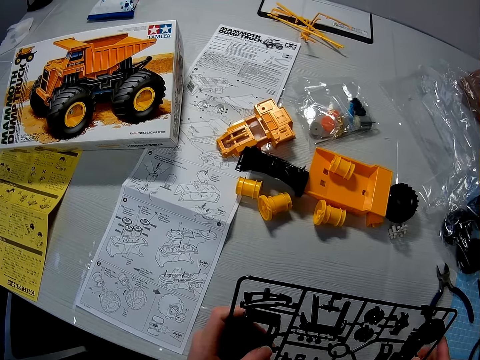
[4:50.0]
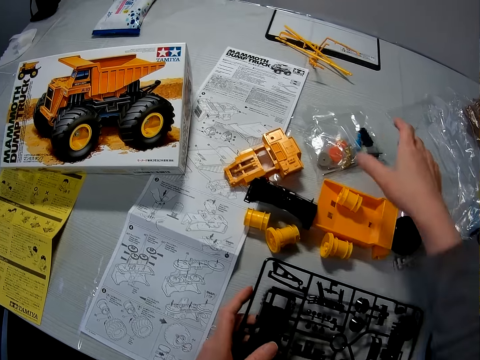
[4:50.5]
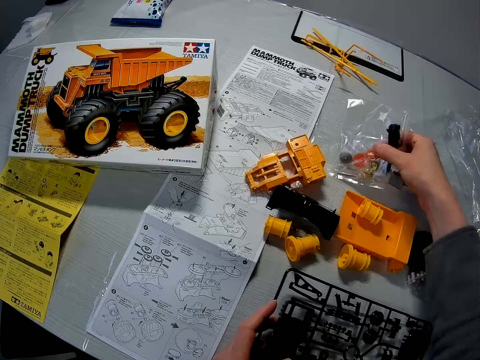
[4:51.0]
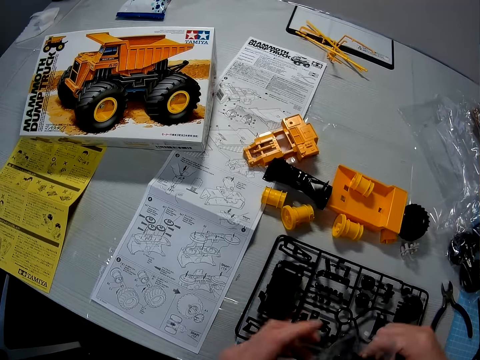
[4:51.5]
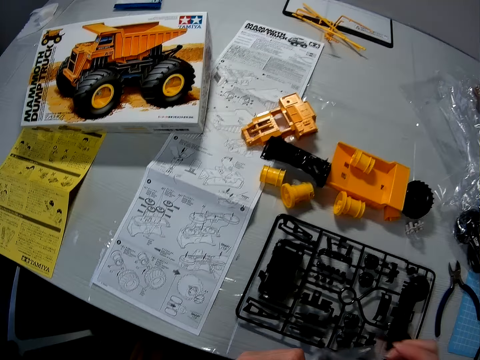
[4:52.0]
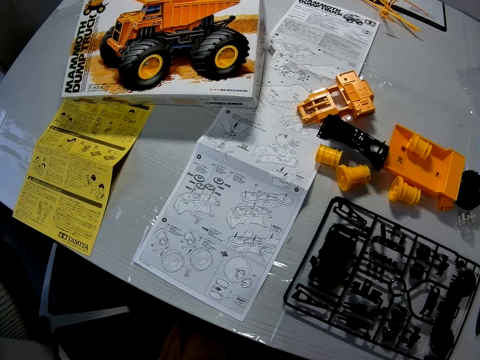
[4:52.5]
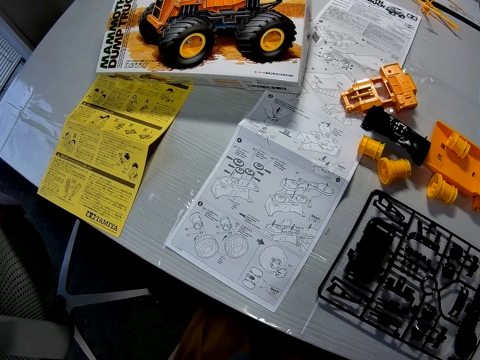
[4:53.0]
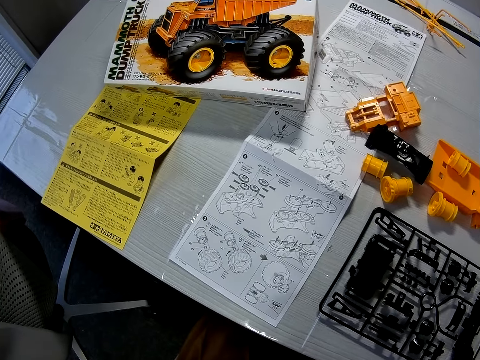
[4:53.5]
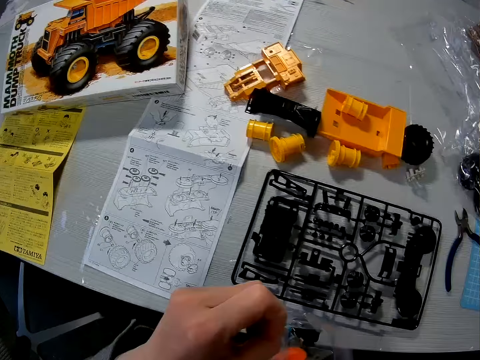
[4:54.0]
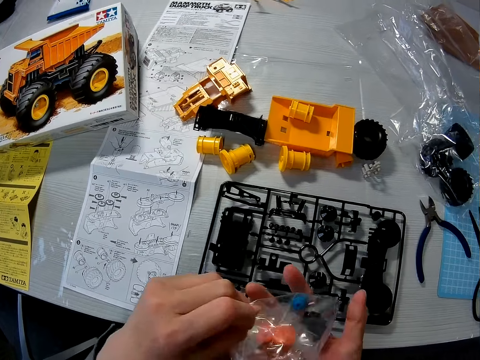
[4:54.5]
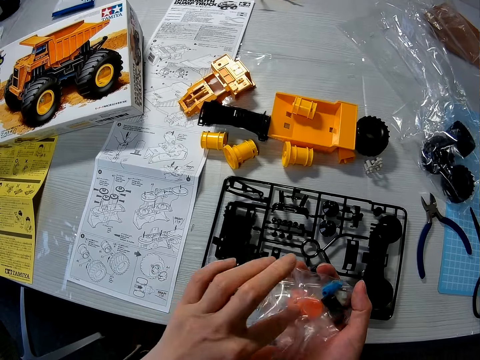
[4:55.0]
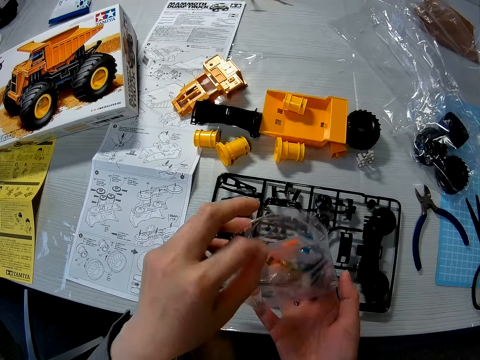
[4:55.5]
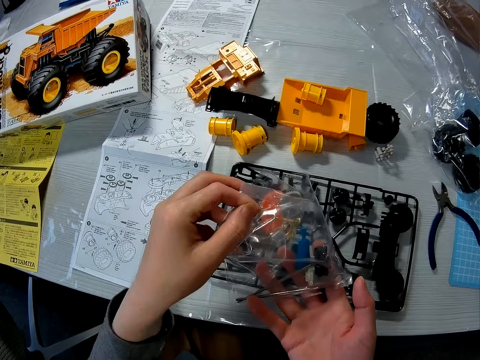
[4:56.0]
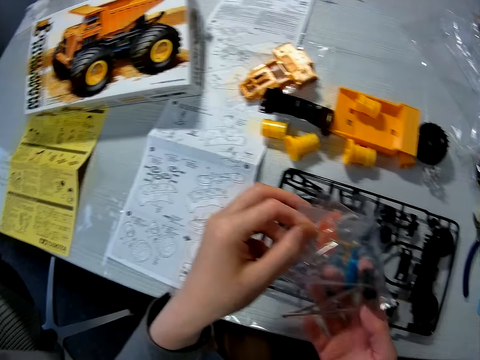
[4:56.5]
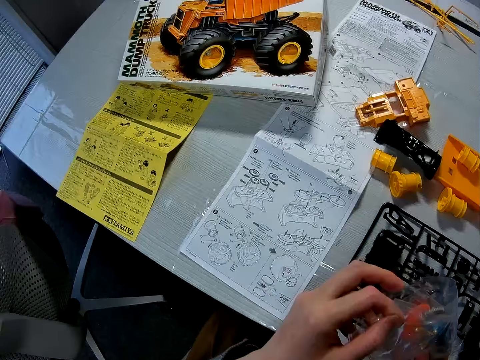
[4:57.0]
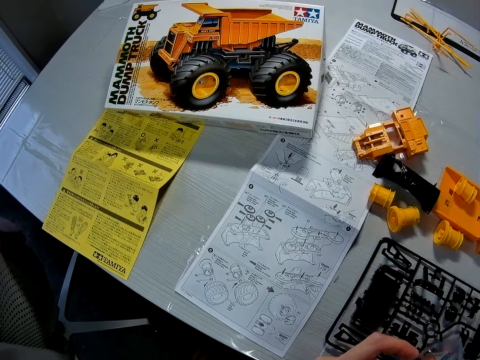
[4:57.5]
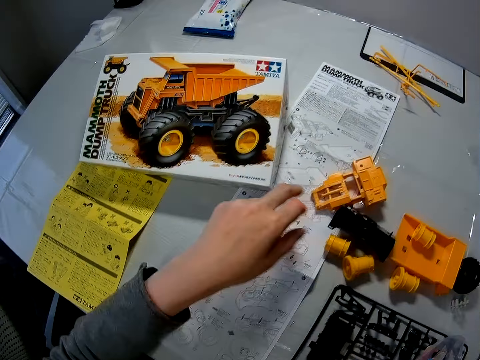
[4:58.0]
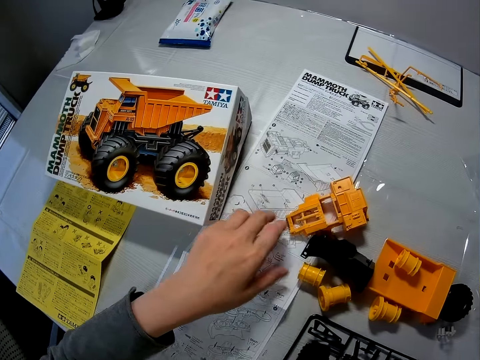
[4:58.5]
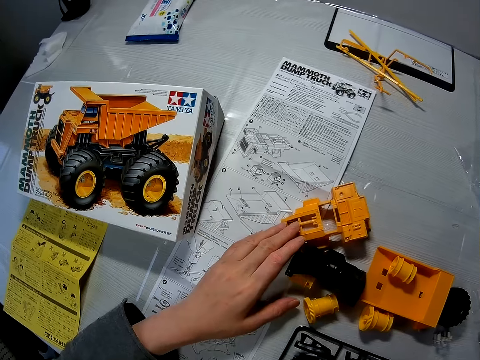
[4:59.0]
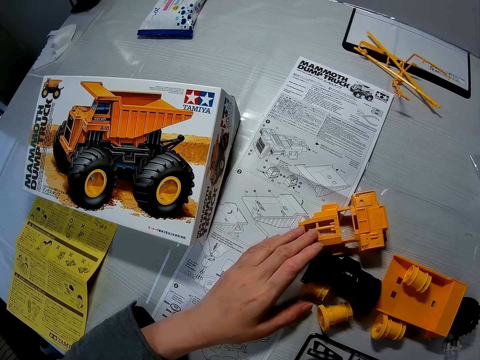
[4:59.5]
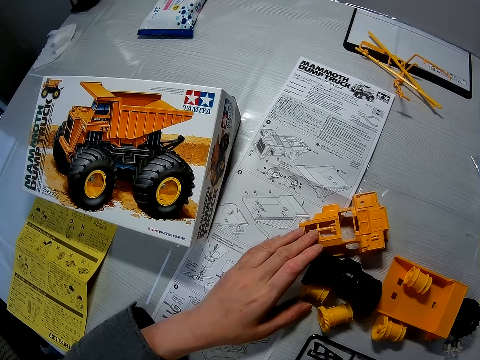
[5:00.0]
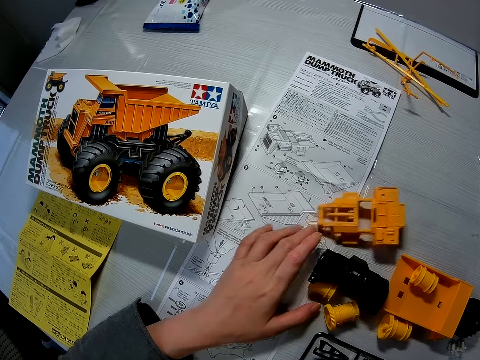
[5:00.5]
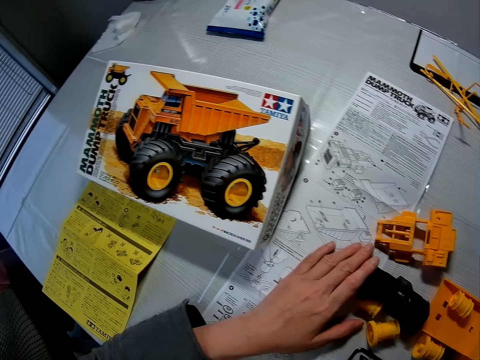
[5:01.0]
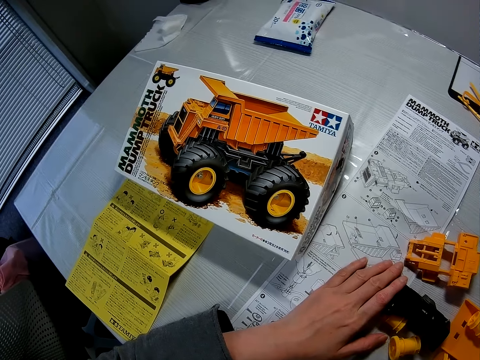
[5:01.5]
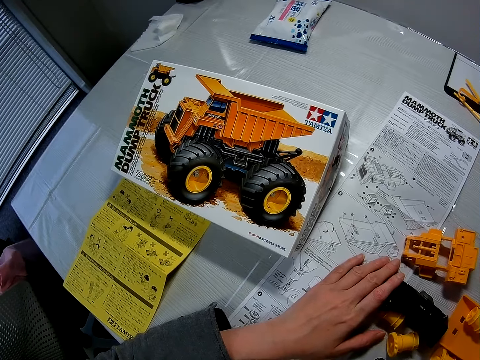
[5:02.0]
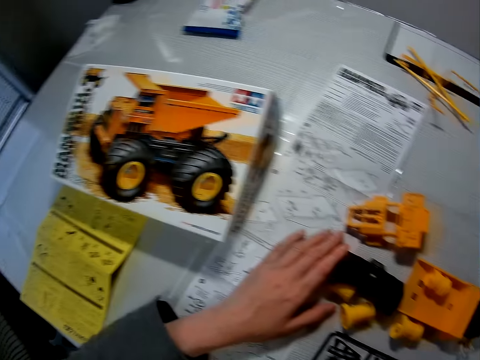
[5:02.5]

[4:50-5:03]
The camera wearer picks up a nylon paper with toy parts. They open the nylon paper. They shift the box on the table. They move the toy parts. They touch the toy components.

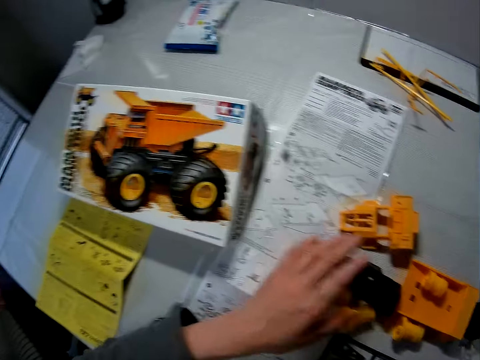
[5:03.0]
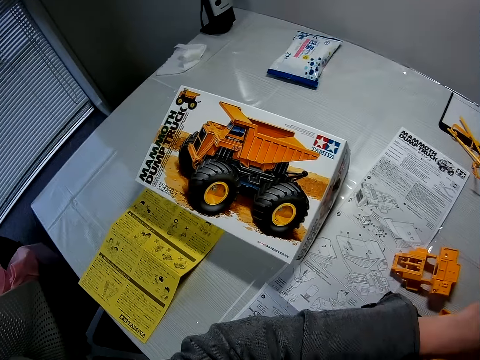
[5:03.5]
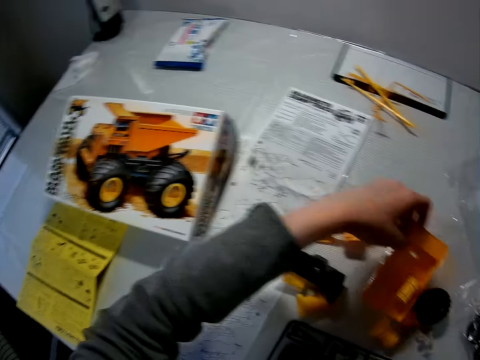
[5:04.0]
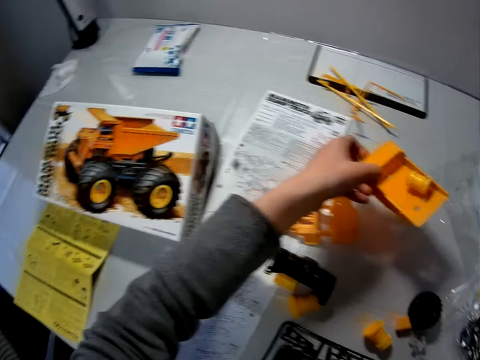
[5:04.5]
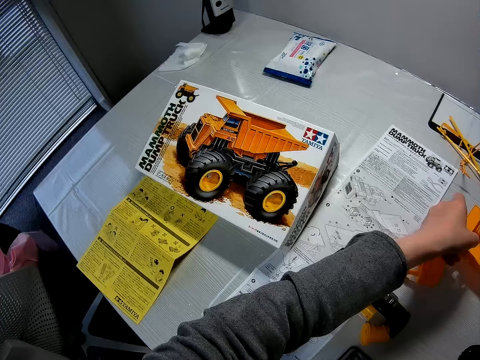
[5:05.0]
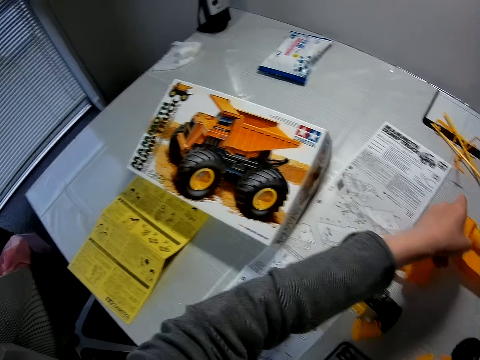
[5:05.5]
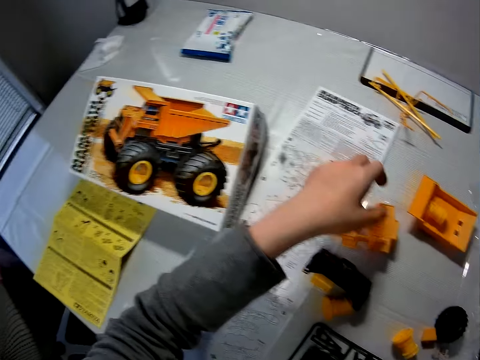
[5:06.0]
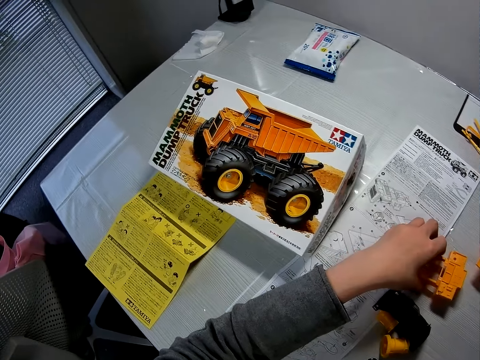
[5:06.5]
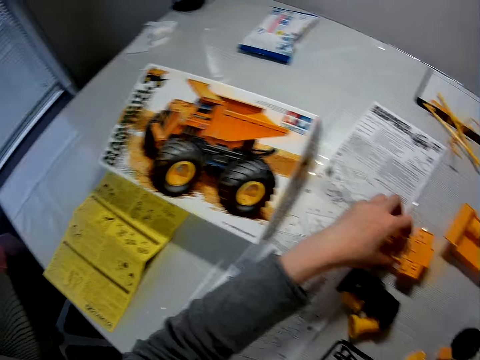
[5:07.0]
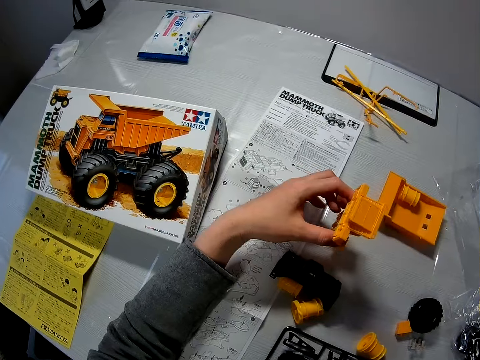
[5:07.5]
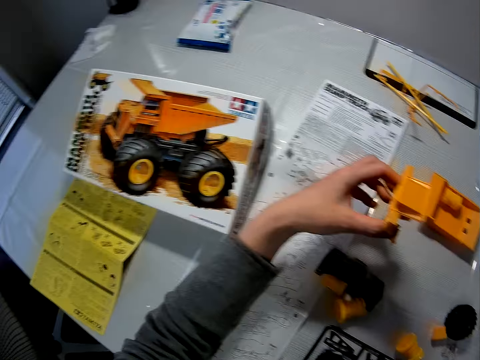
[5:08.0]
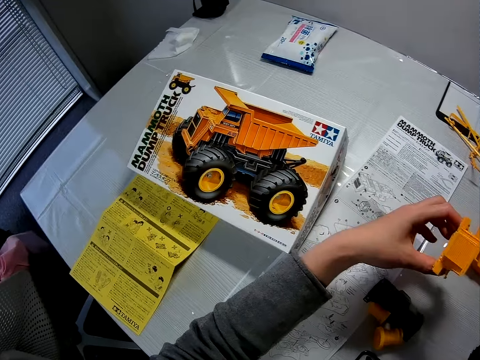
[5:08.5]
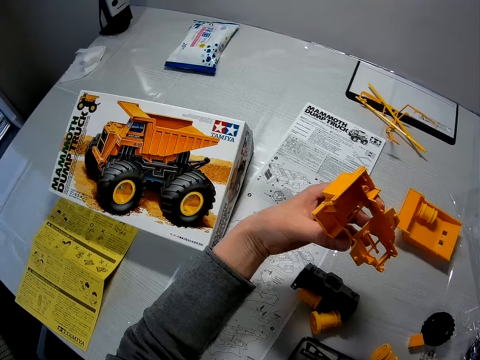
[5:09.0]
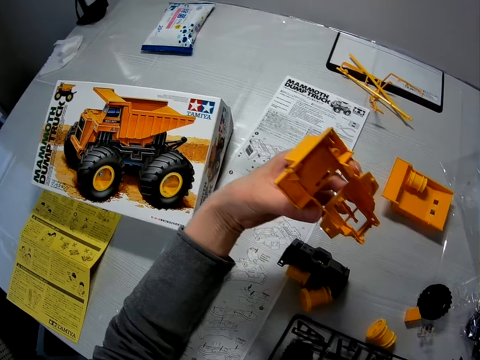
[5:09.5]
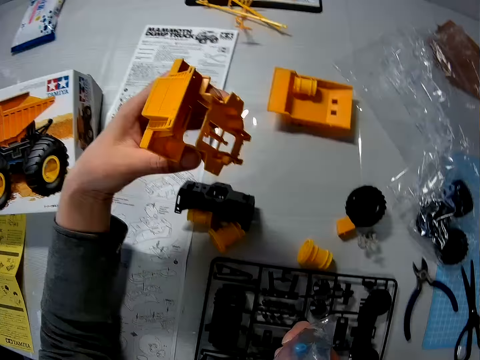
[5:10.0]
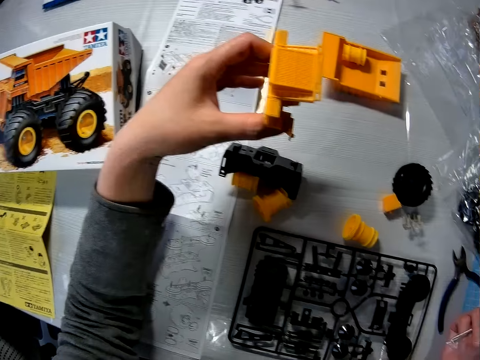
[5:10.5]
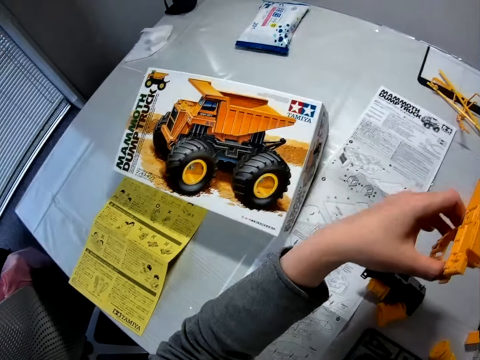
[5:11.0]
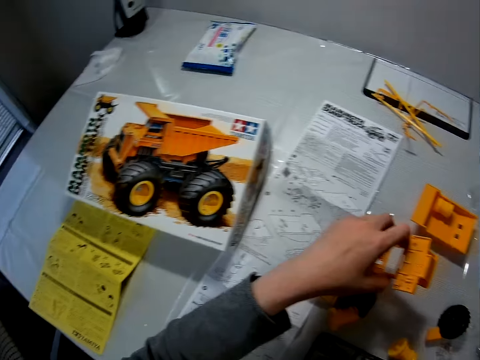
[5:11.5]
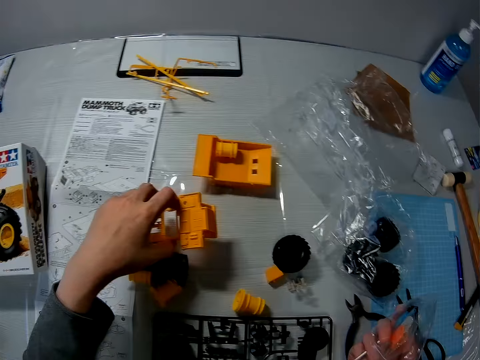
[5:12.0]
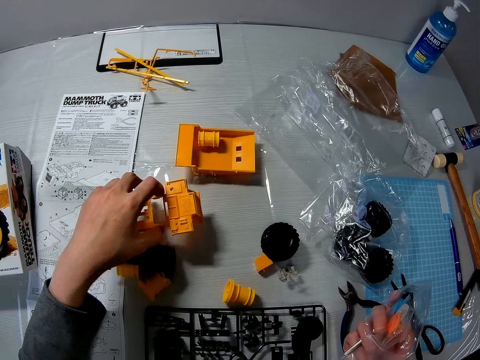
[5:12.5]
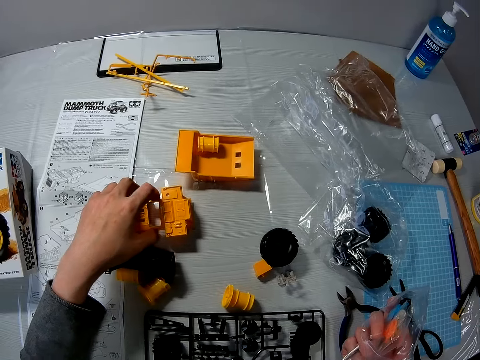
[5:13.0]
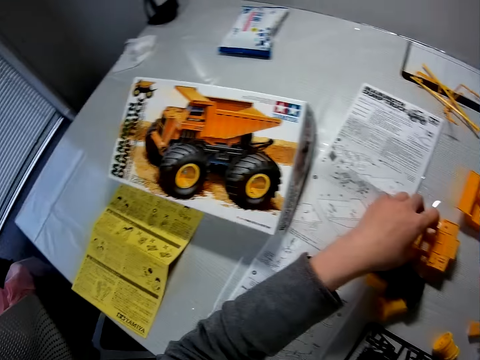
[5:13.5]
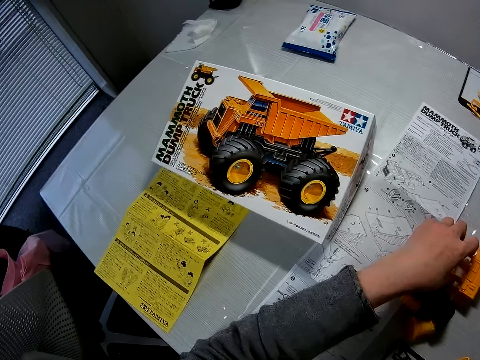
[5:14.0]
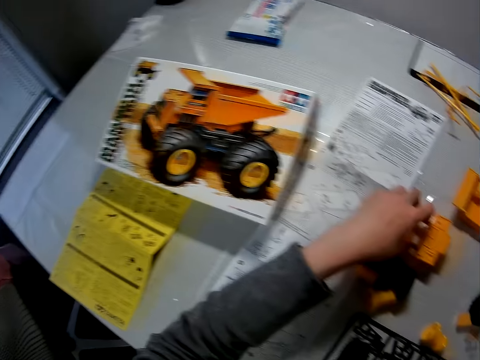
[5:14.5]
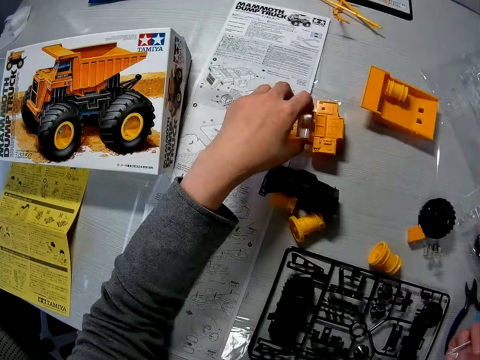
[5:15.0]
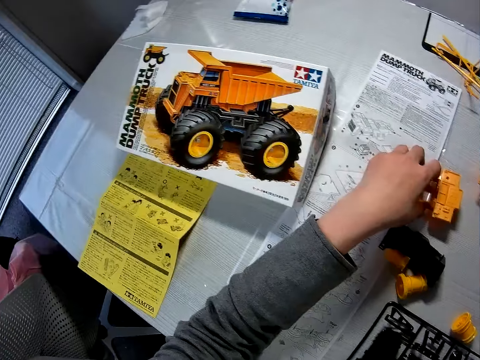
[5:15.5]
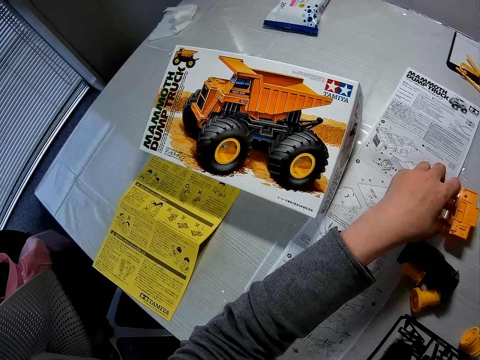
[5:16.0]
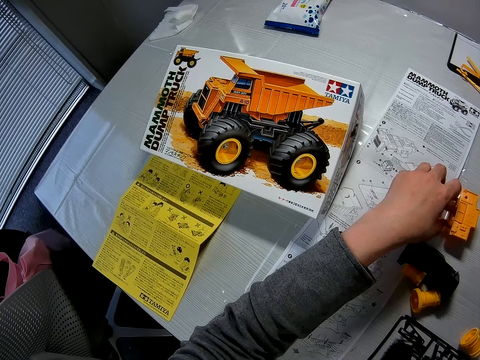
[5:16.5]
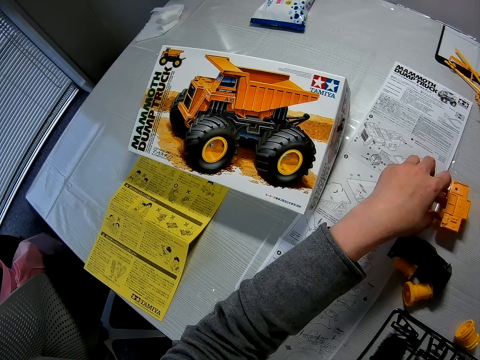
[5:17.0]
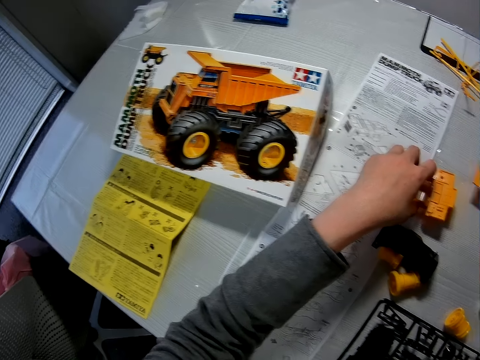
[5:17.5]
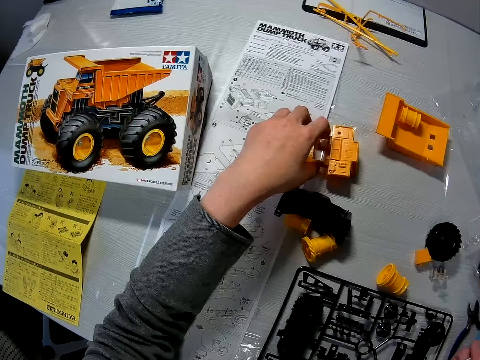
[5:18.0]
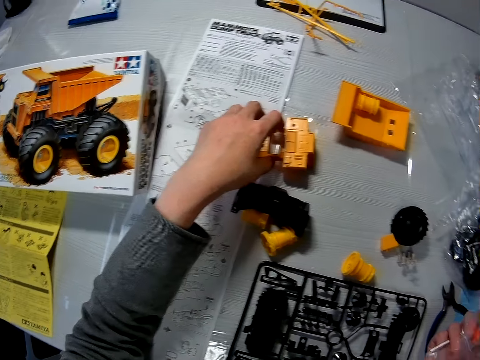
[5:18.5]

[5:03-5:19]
The camera wearer picks up the toy part from the table. They move a toy component on the table. They put the toy part on the table. They pick up the toy part on the table. They put the toy part on the table.
